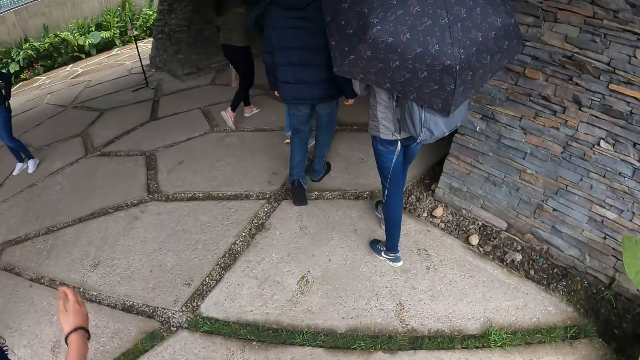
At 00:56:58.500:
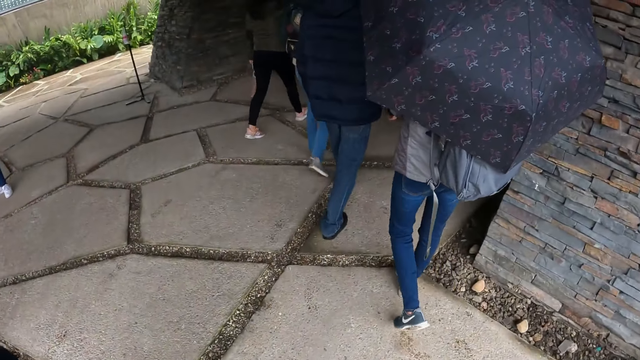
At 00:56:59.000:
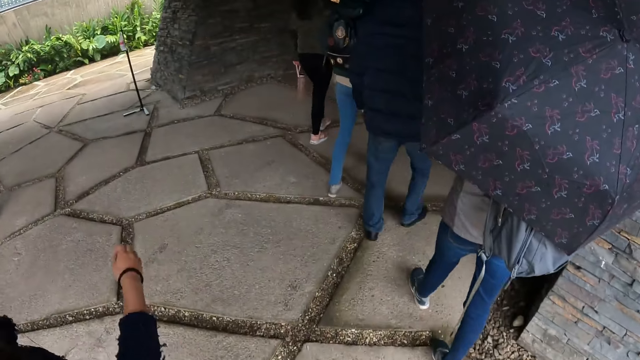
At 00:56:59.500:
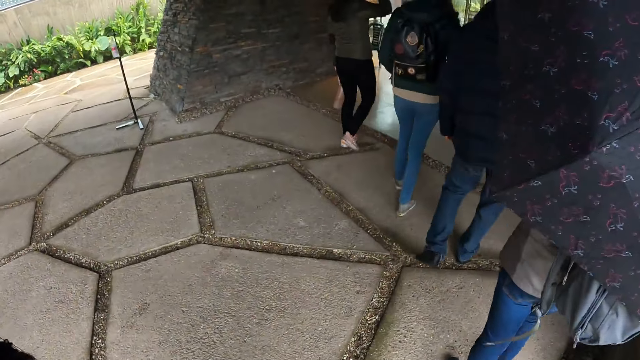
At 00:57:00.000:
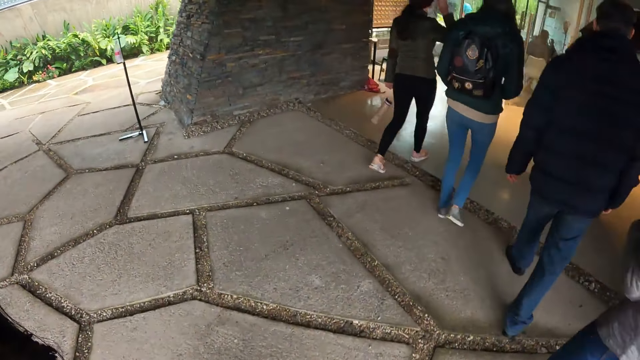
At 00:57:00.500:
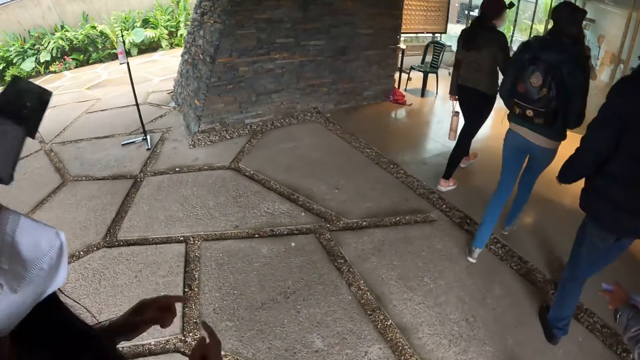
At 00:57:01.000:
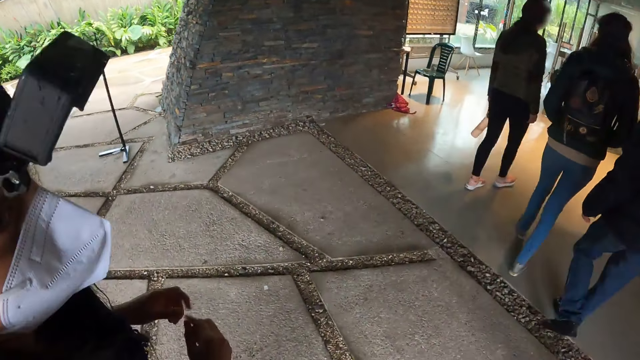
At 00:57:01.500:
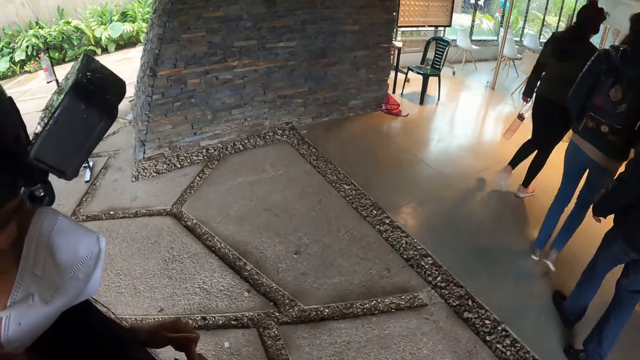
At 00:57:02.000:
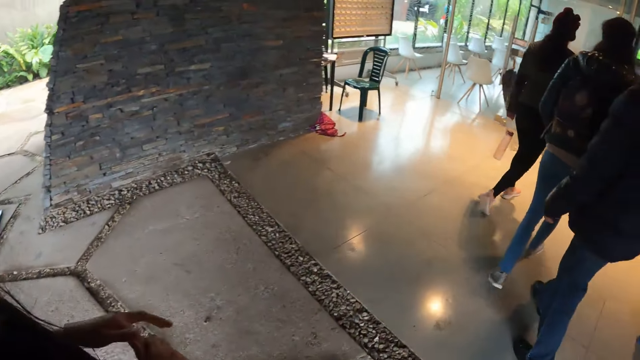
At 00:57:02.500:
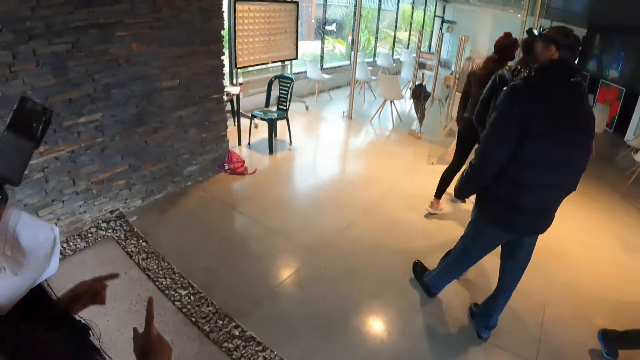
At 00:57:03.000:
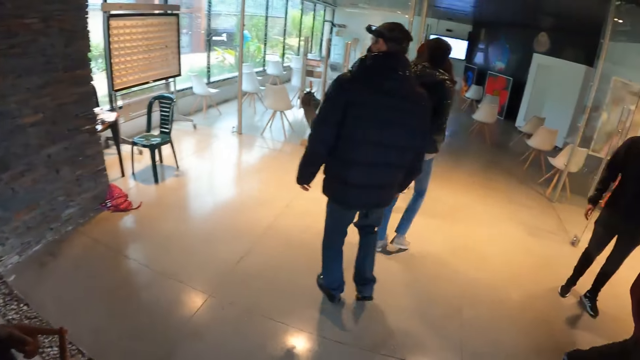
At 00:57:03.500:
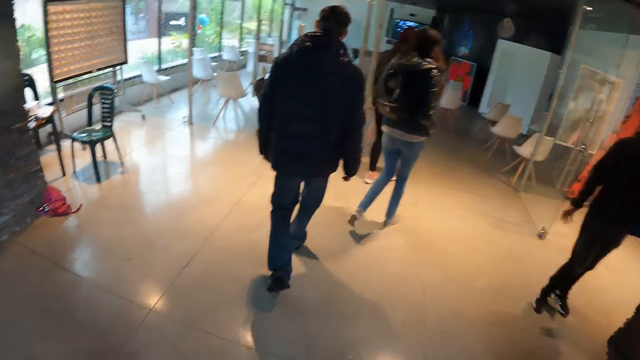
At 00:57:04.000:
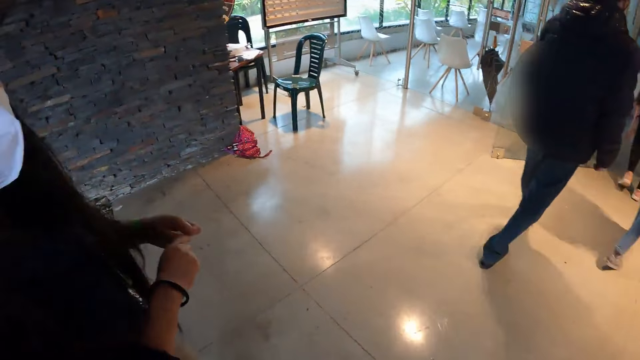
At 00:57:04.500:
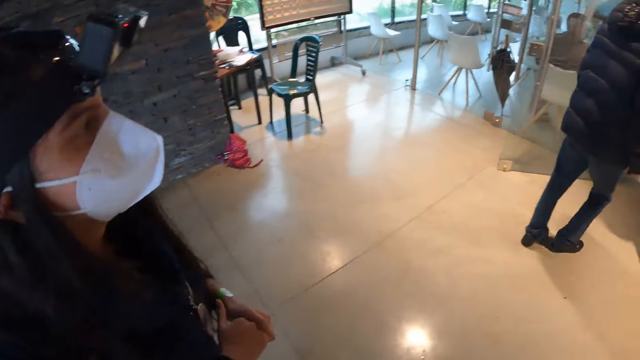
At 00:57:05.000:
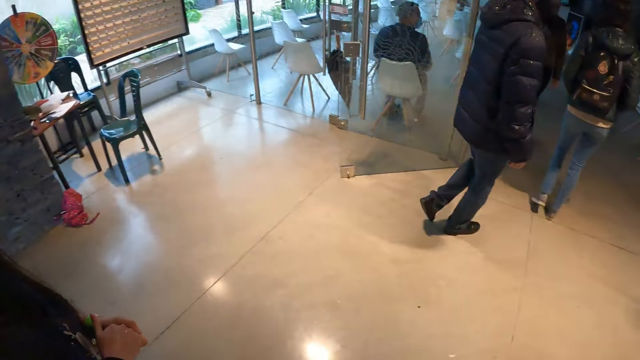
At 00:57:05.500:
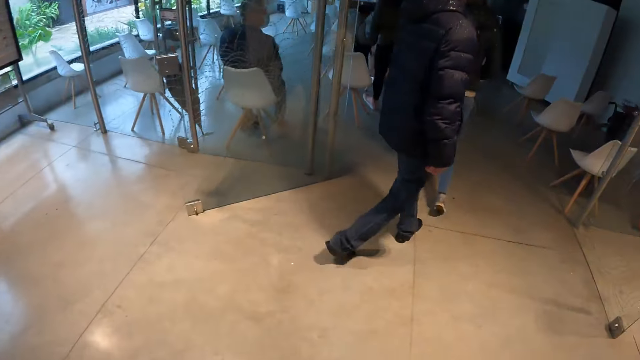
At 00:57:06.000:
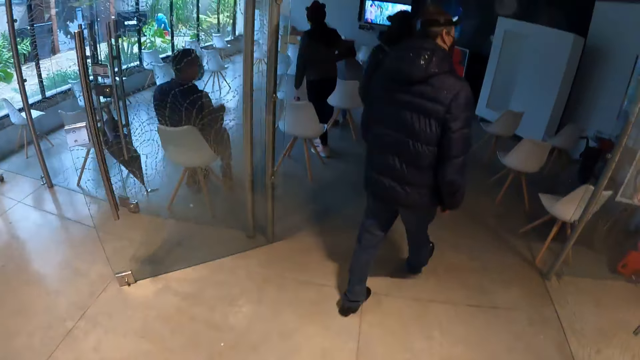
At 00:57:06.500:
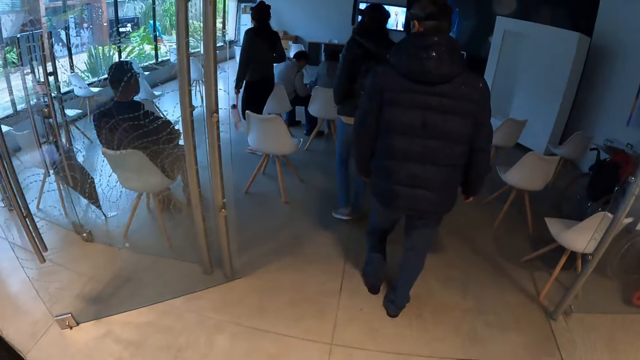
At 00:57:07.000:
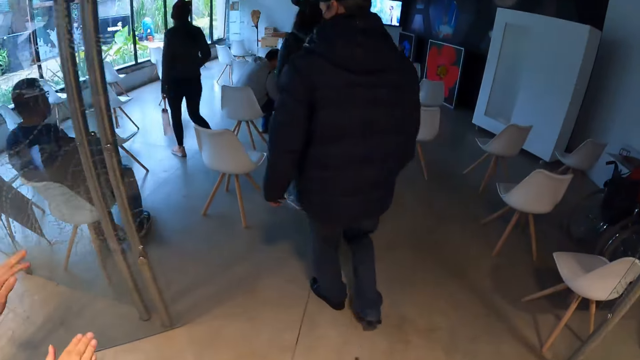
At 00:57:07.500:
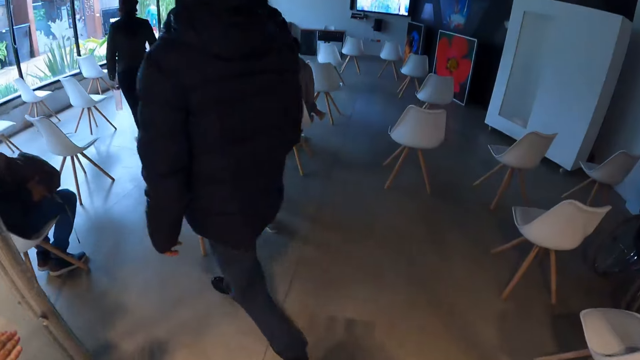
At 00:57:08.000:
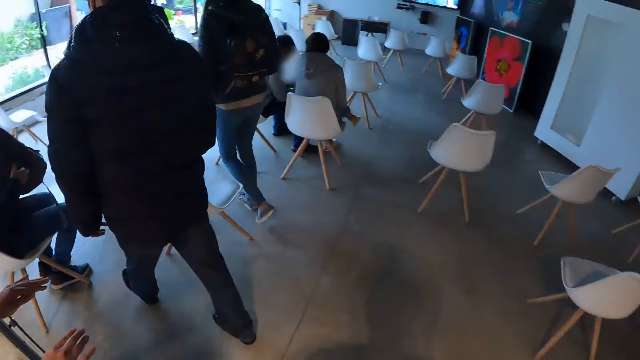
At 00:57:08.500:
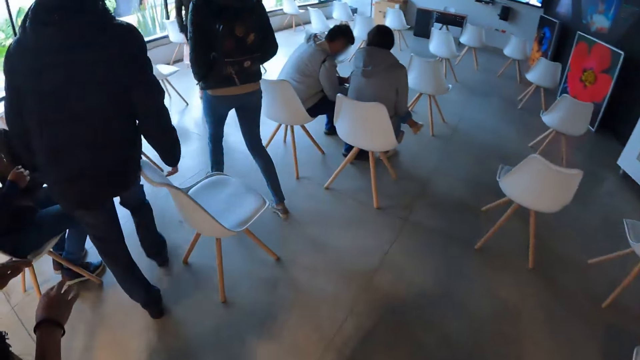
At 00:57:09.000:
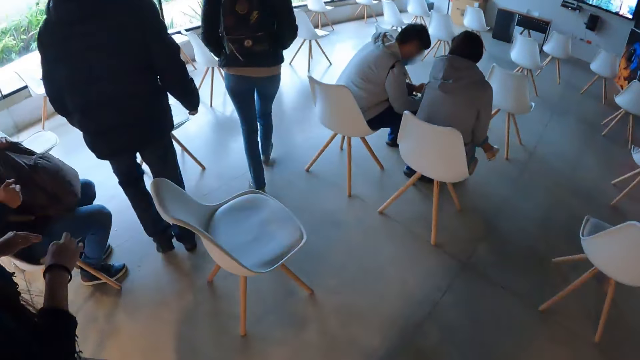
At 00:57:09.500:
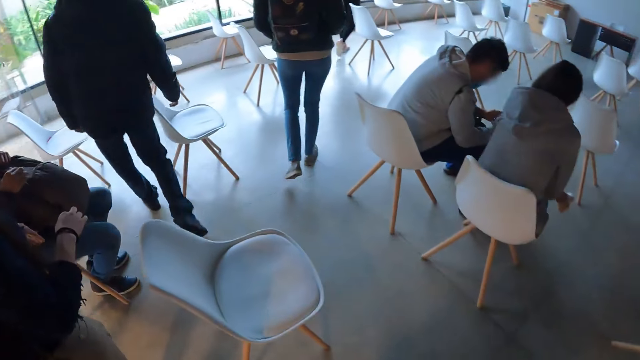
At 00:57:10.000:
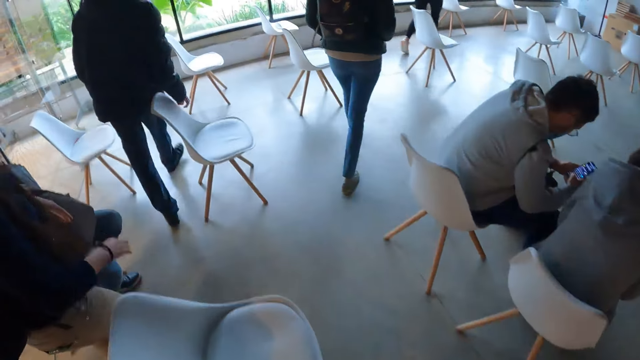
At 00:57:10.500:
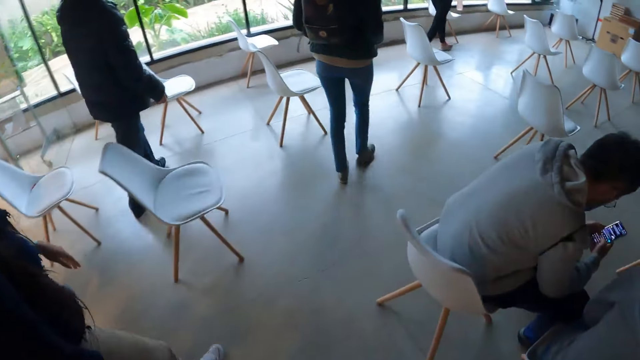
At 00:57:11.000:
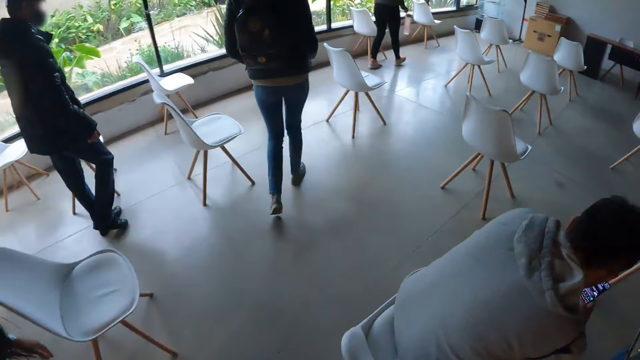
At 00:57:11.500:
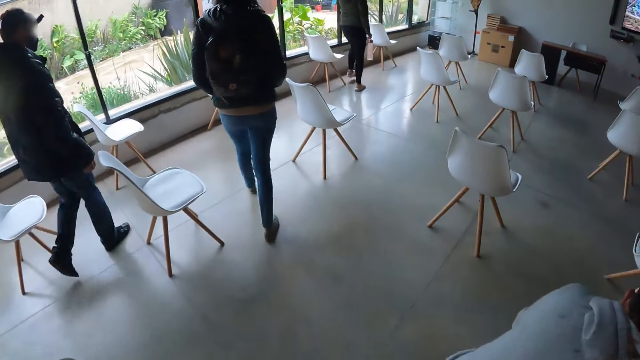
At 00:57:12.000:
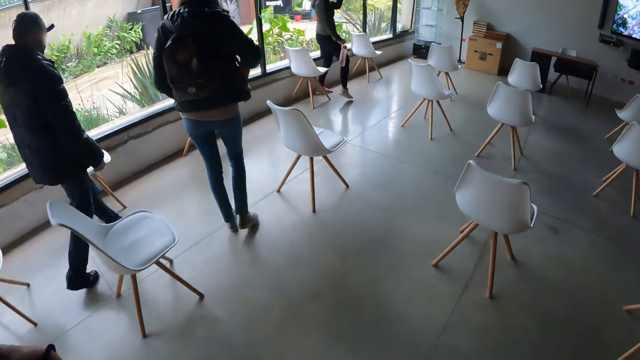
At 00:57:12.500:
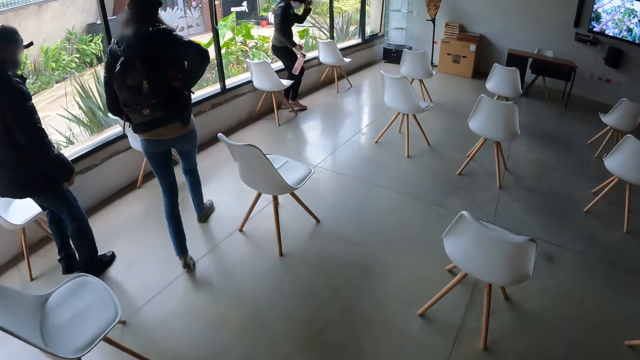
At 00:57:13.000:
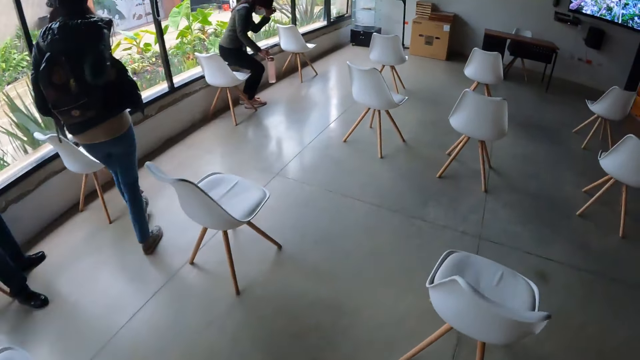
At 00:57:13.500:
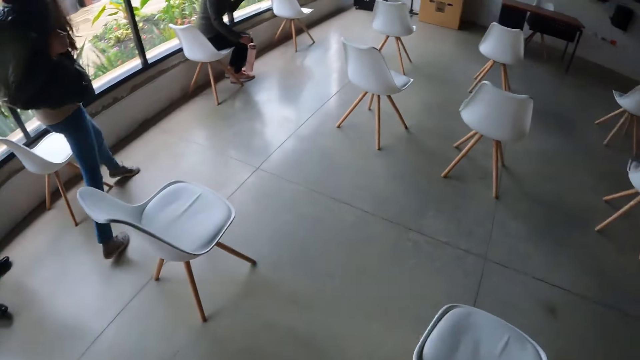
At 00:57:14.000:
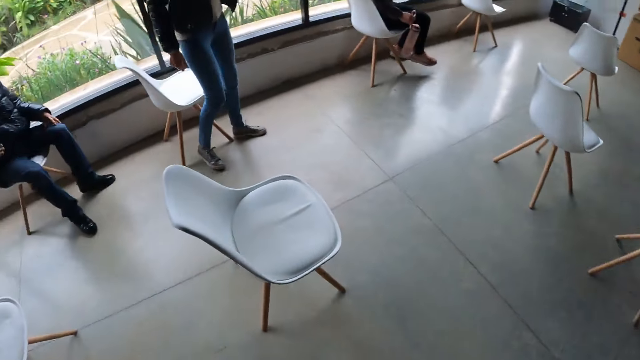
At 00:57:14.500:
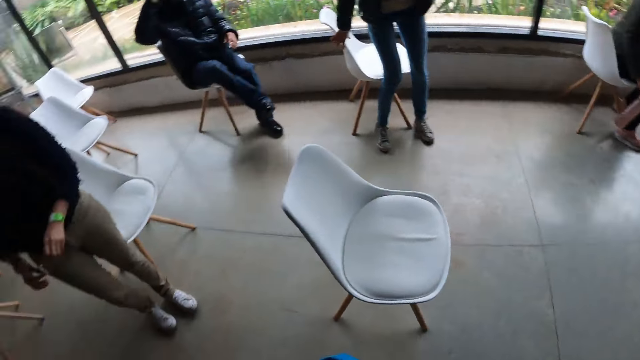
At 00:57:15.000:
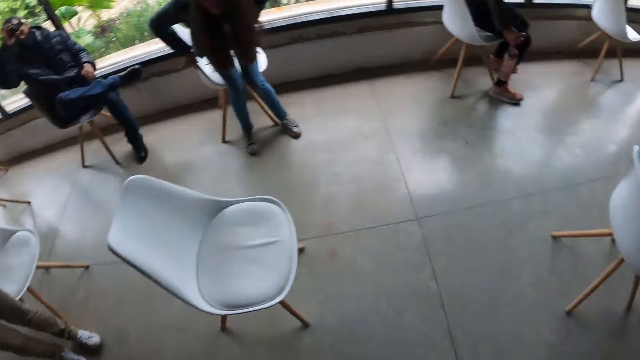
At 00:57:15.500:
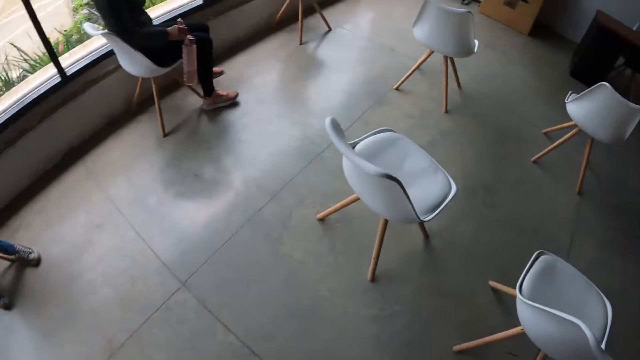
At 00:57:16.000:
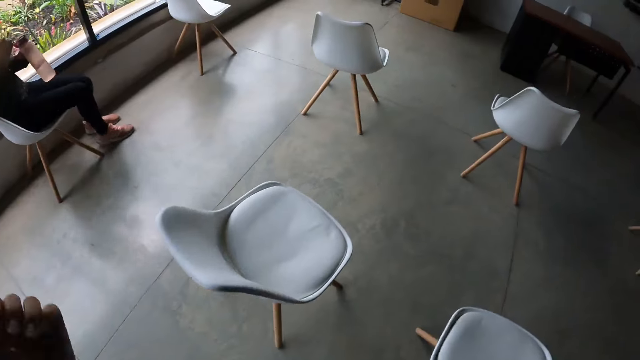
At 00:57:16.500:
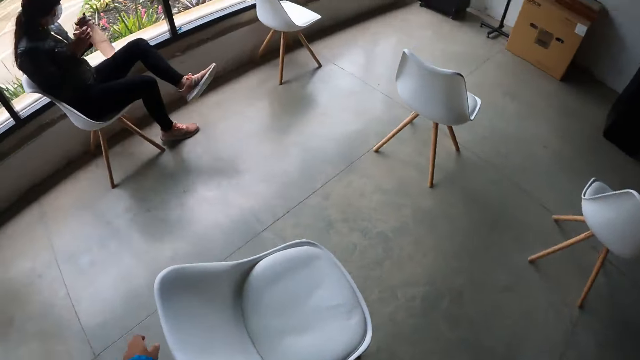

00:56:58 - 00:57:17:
The camera wearer walks in the building. They enter a hall. A woman sits on a chair. The woman passes a bottle to her left hand.

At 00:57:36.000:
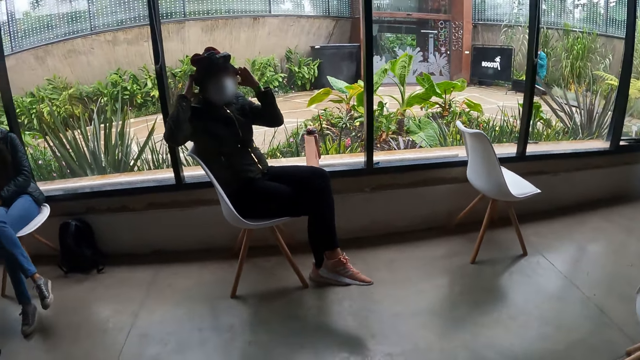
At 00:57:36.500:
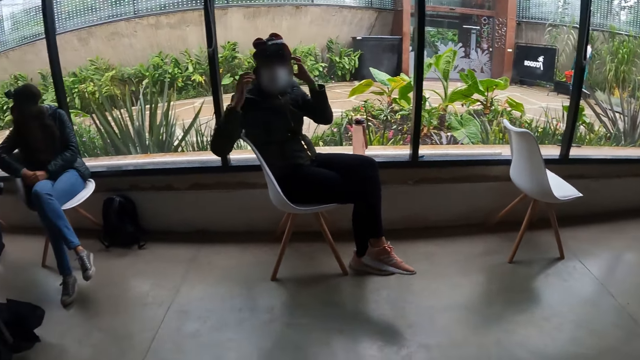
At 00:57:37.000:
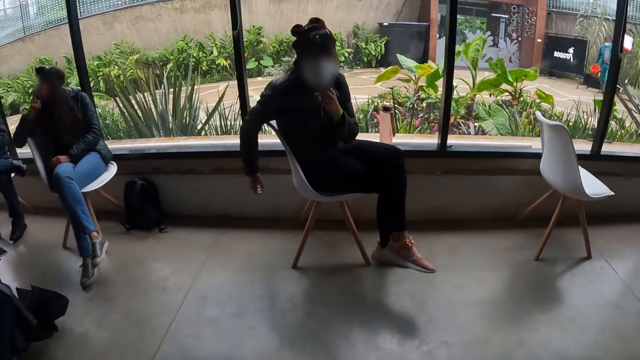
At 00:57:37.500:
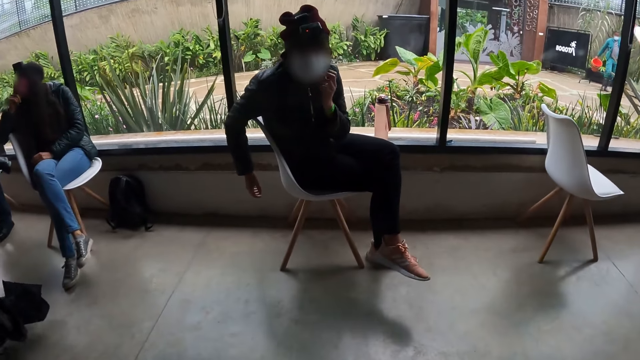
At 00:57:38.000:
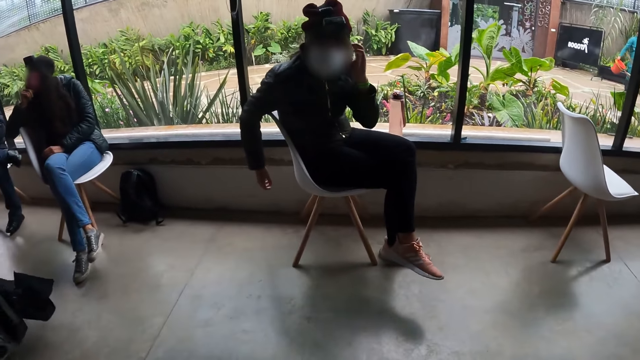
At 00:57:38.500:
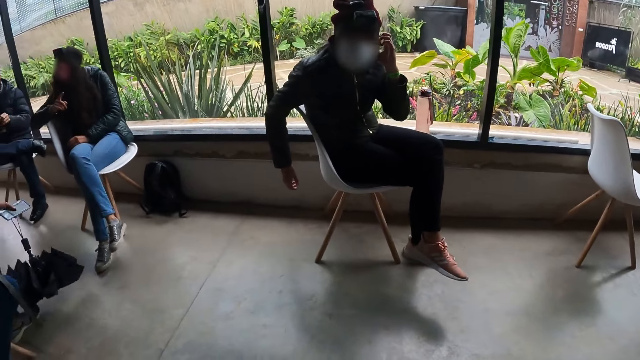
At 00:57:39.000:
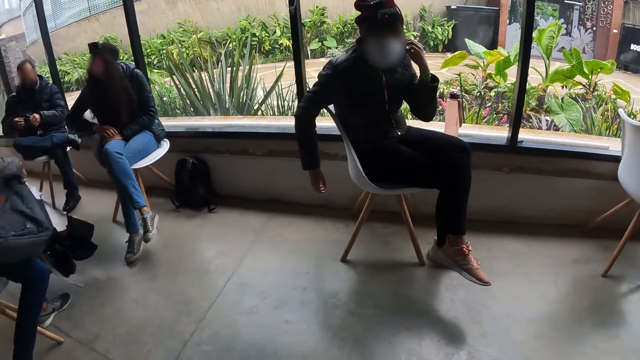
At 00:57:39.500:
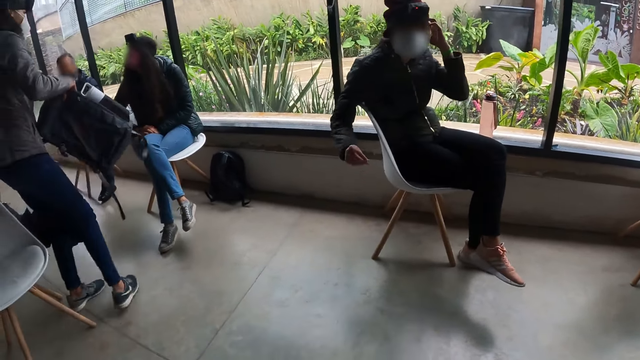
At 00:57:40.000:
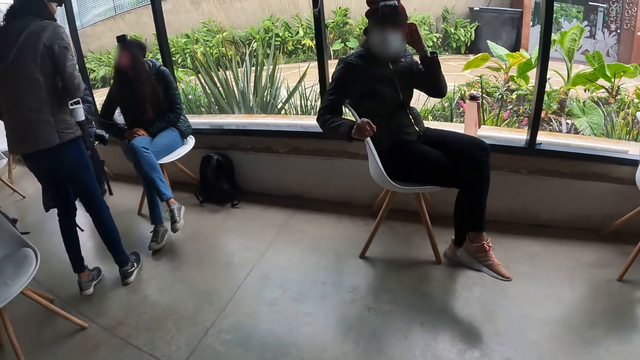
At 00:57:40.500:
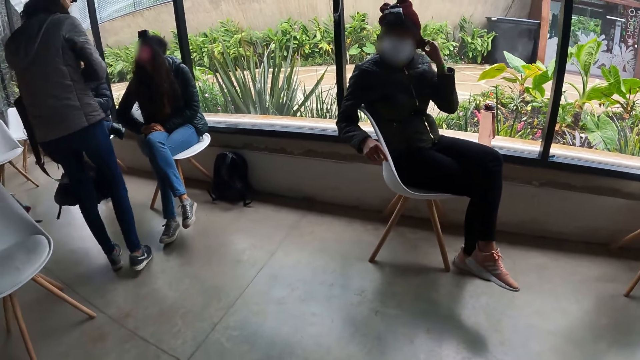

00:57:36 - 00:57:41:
A woman touches a facemask on her face with her left hand. Another woman interacts with a third woman.
